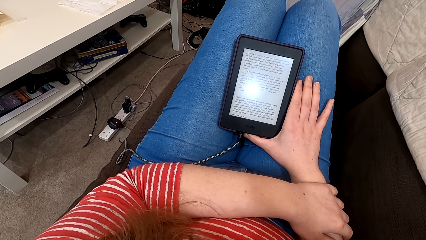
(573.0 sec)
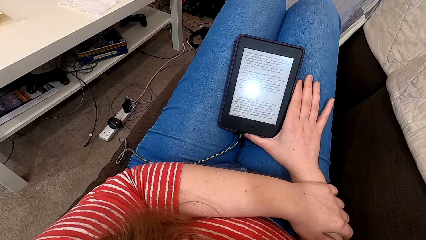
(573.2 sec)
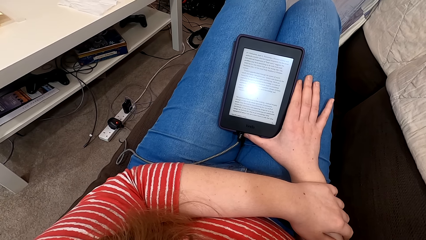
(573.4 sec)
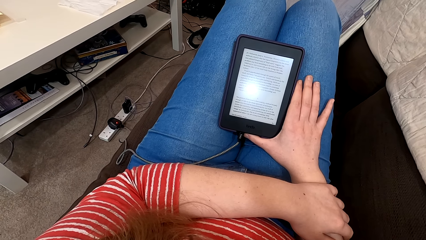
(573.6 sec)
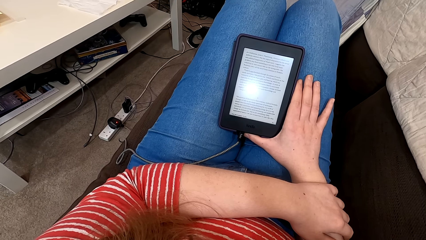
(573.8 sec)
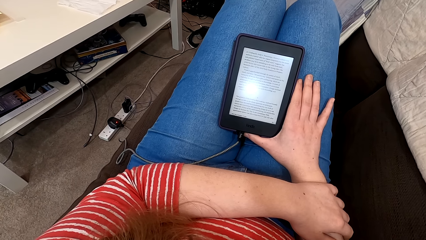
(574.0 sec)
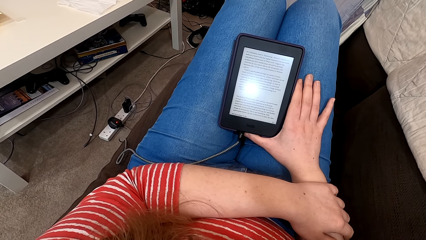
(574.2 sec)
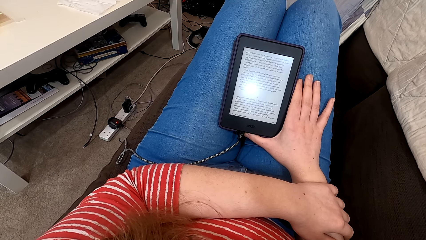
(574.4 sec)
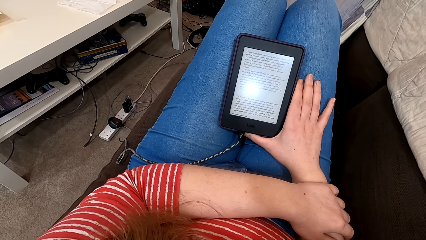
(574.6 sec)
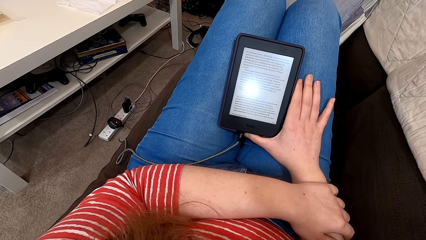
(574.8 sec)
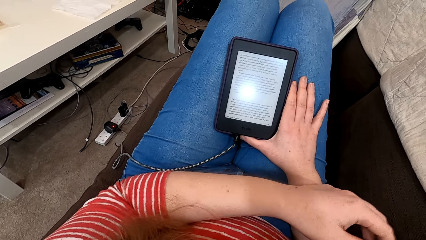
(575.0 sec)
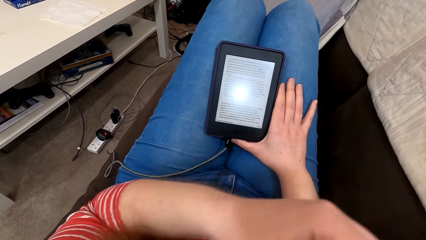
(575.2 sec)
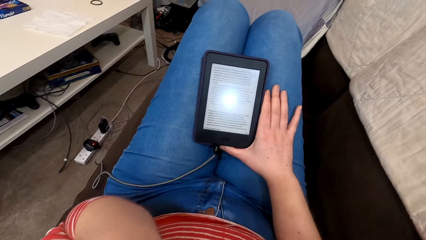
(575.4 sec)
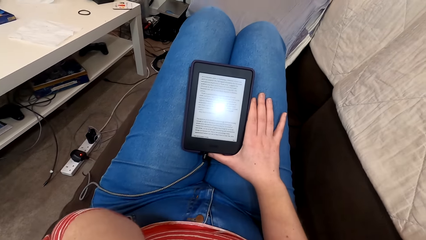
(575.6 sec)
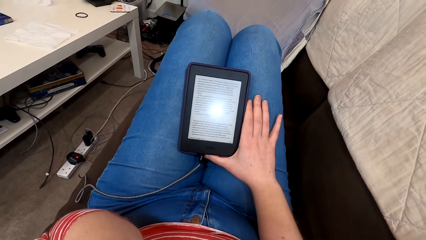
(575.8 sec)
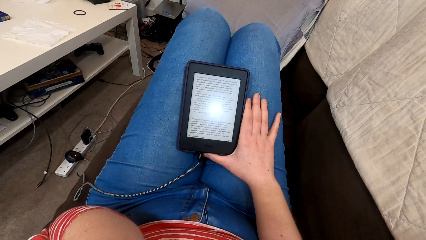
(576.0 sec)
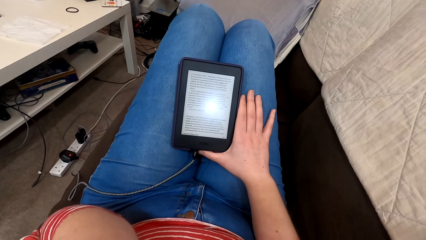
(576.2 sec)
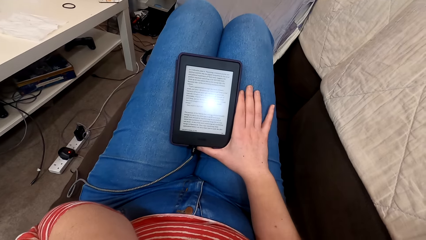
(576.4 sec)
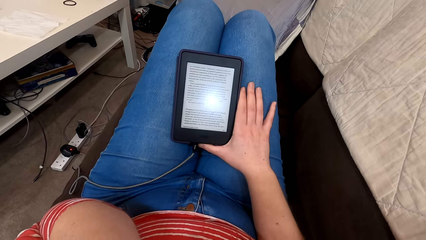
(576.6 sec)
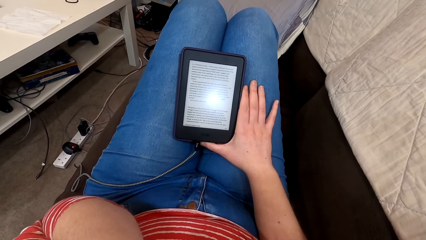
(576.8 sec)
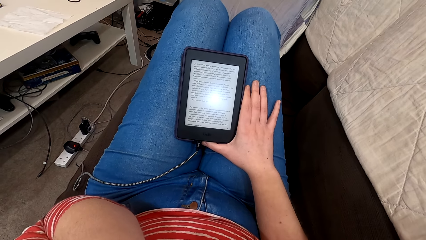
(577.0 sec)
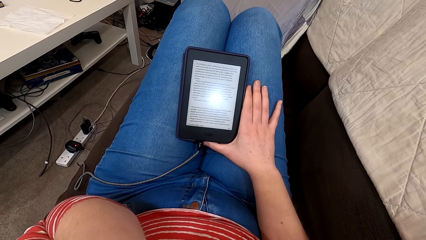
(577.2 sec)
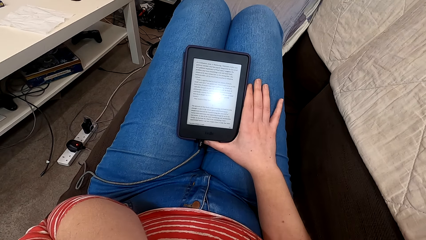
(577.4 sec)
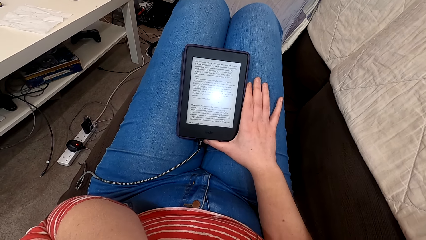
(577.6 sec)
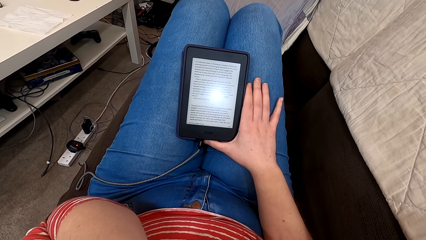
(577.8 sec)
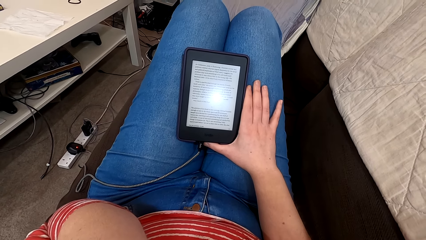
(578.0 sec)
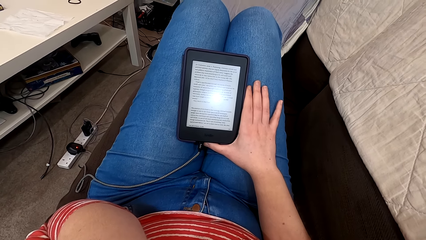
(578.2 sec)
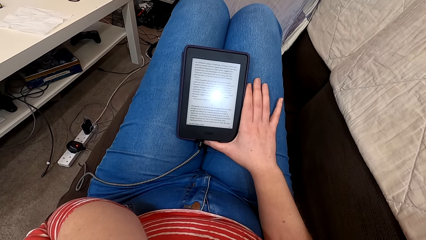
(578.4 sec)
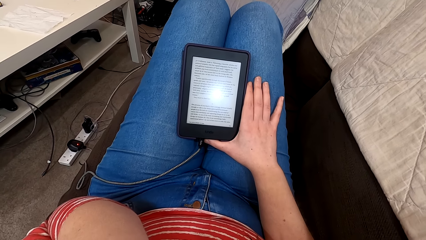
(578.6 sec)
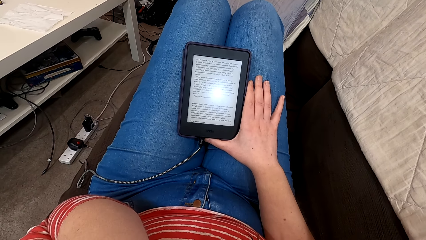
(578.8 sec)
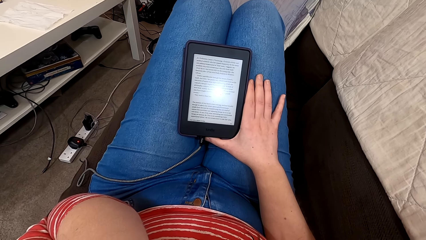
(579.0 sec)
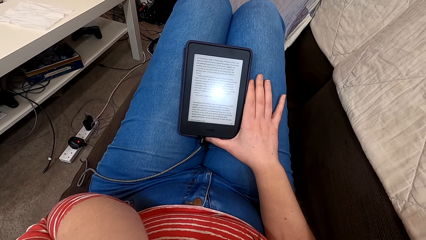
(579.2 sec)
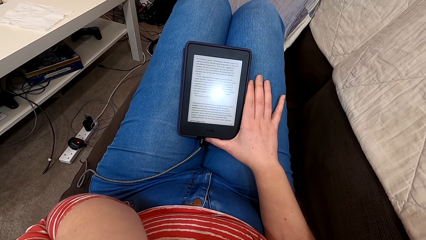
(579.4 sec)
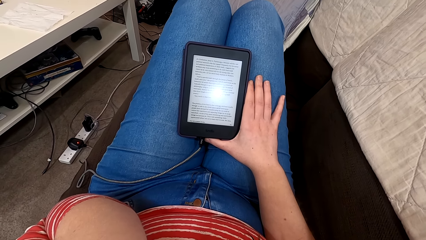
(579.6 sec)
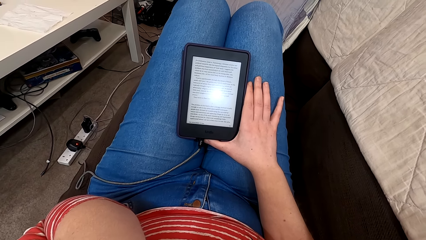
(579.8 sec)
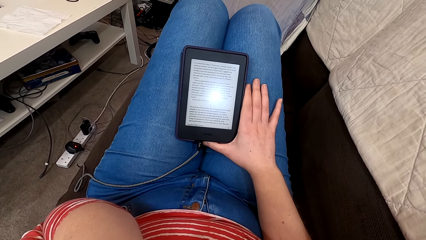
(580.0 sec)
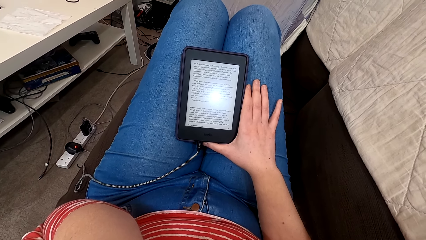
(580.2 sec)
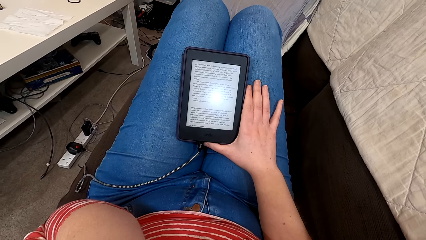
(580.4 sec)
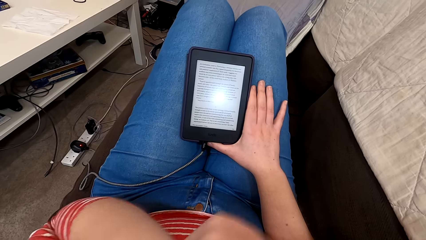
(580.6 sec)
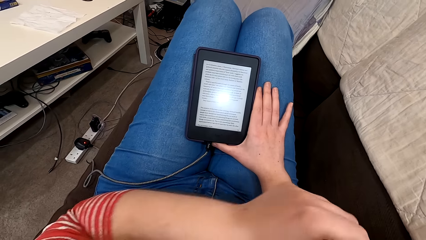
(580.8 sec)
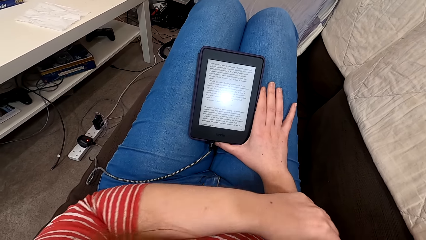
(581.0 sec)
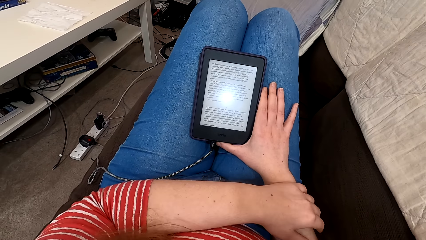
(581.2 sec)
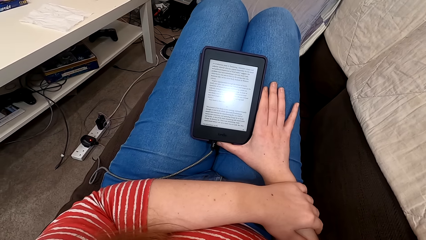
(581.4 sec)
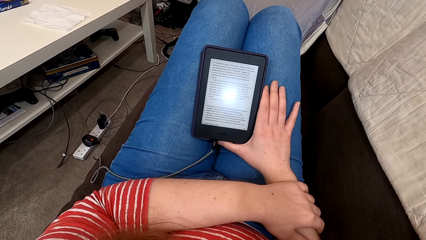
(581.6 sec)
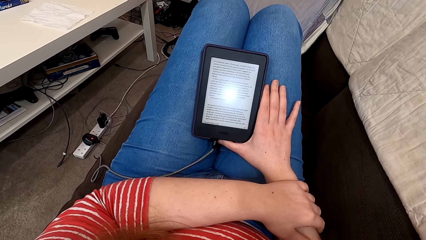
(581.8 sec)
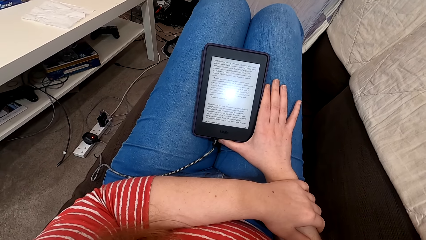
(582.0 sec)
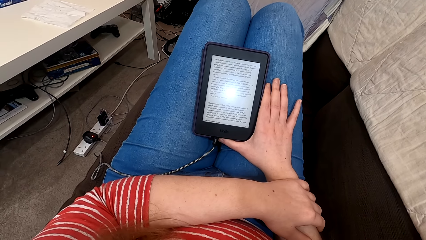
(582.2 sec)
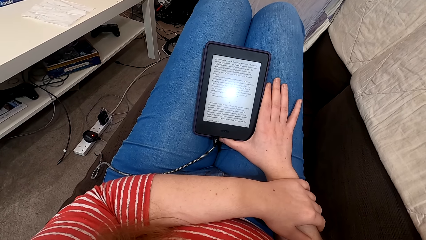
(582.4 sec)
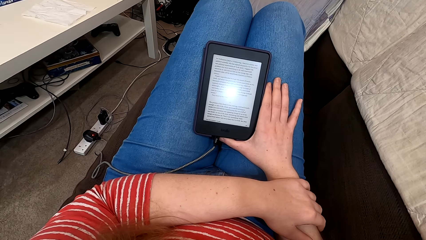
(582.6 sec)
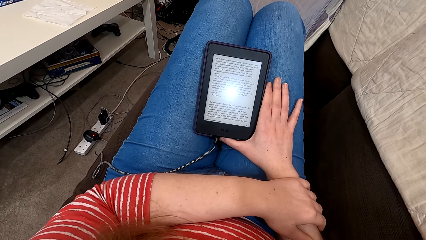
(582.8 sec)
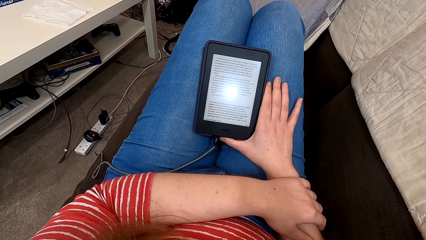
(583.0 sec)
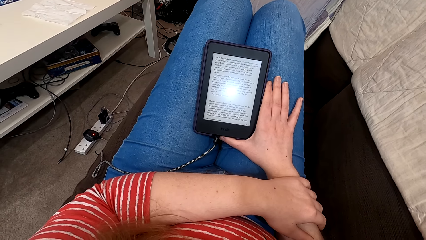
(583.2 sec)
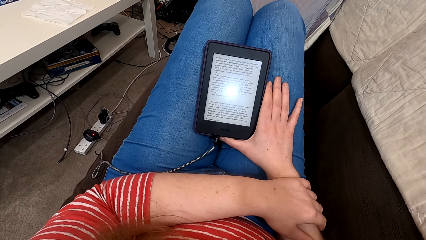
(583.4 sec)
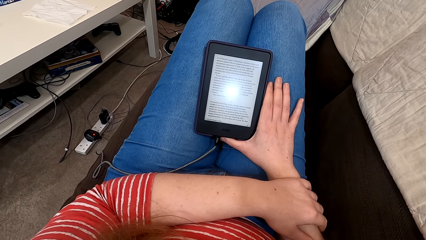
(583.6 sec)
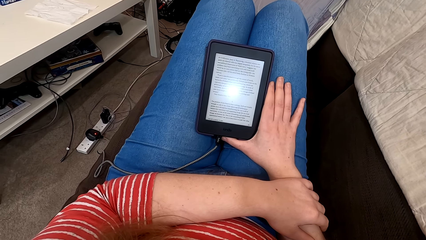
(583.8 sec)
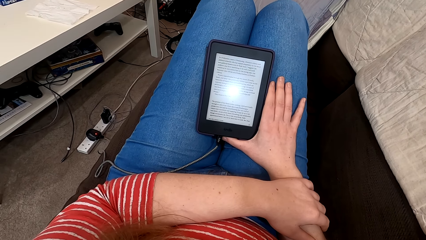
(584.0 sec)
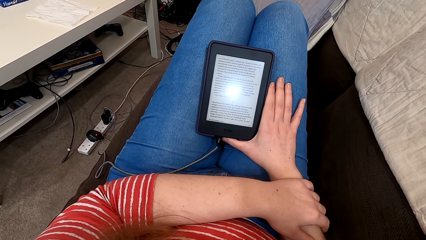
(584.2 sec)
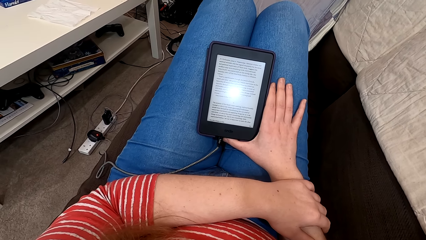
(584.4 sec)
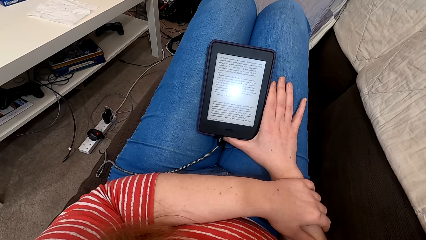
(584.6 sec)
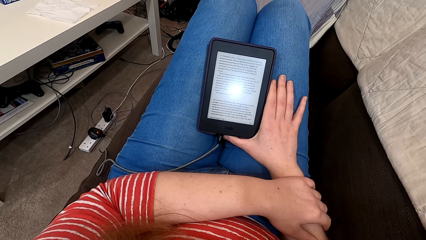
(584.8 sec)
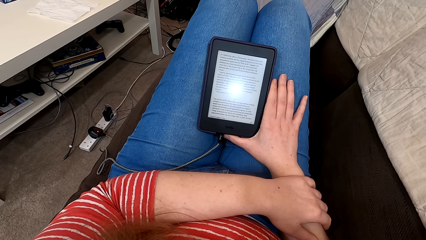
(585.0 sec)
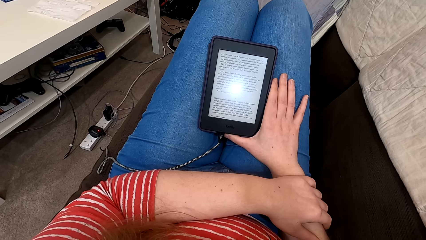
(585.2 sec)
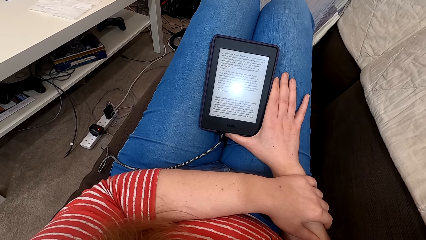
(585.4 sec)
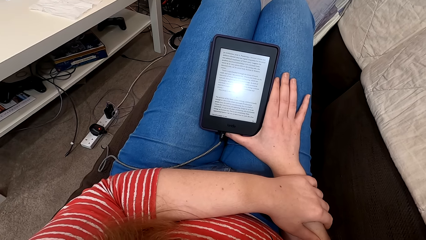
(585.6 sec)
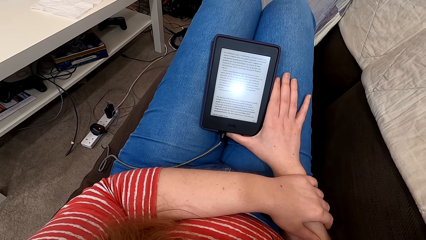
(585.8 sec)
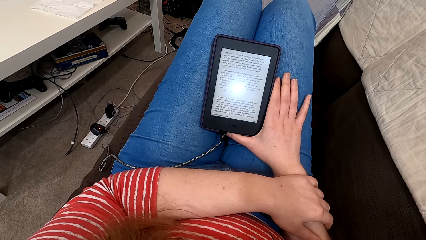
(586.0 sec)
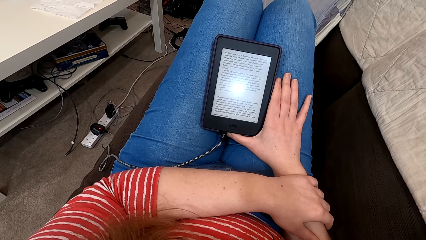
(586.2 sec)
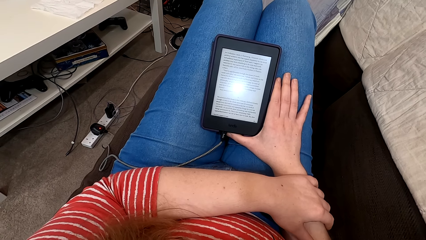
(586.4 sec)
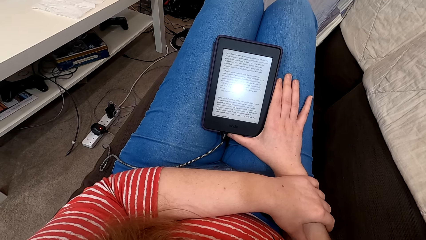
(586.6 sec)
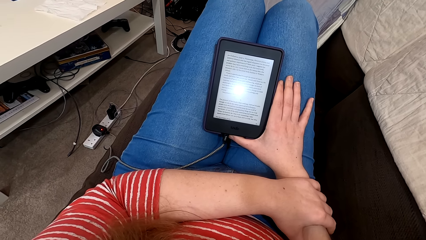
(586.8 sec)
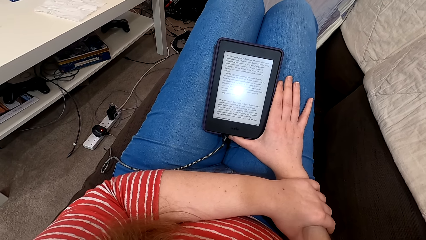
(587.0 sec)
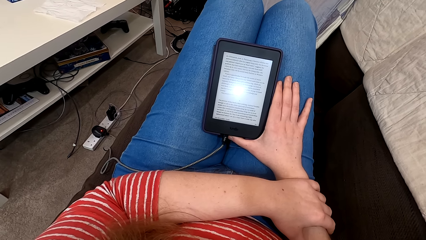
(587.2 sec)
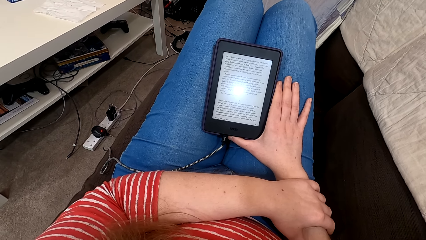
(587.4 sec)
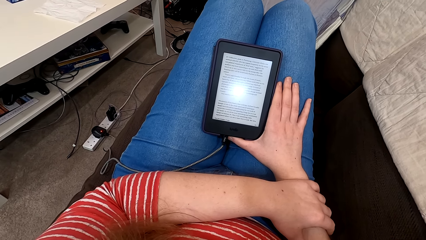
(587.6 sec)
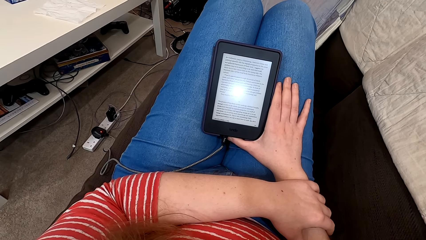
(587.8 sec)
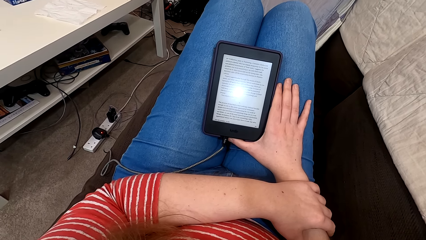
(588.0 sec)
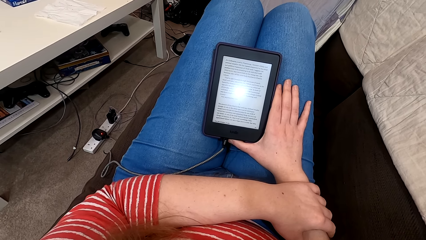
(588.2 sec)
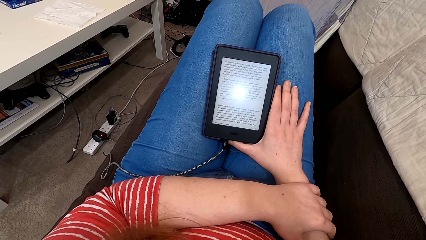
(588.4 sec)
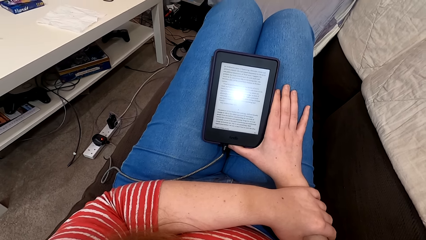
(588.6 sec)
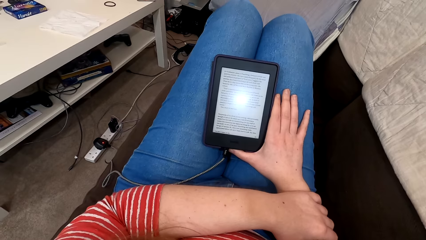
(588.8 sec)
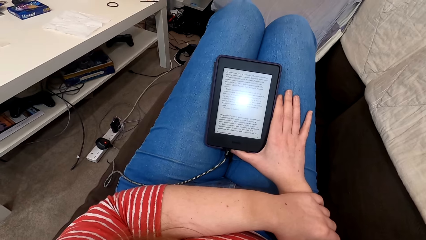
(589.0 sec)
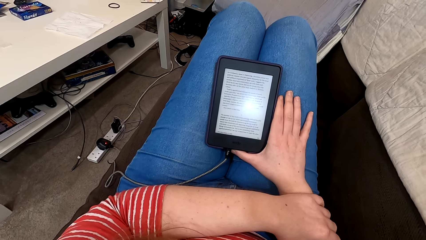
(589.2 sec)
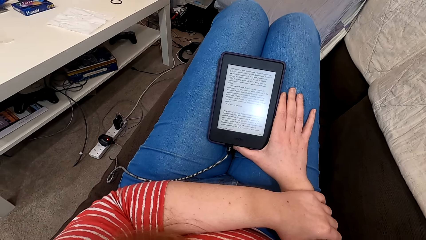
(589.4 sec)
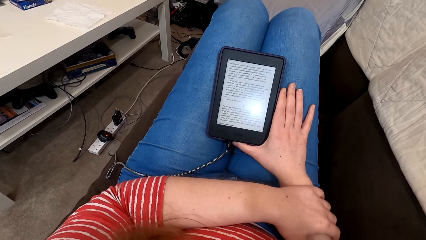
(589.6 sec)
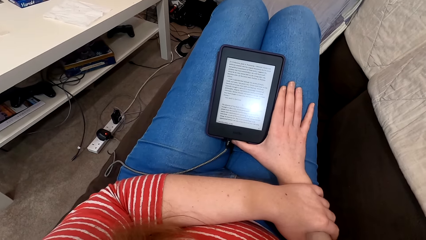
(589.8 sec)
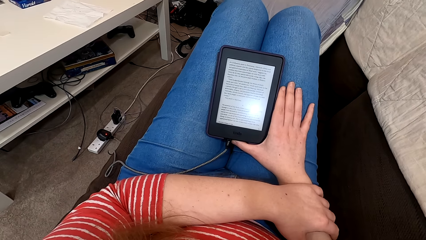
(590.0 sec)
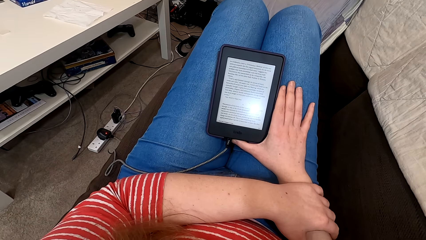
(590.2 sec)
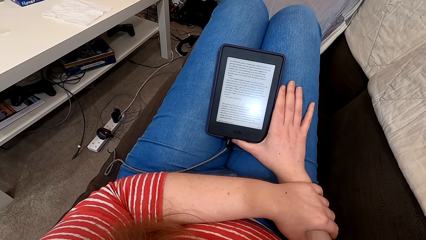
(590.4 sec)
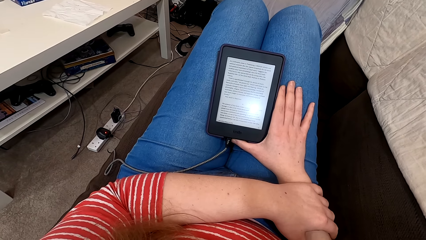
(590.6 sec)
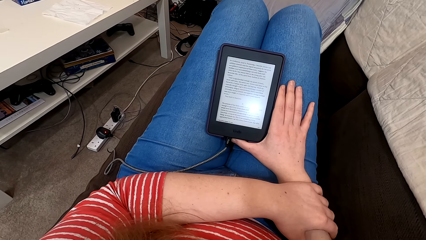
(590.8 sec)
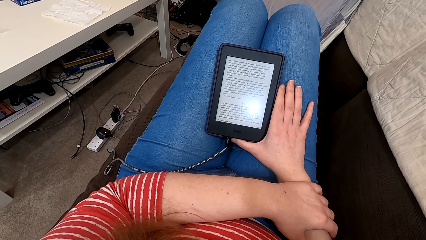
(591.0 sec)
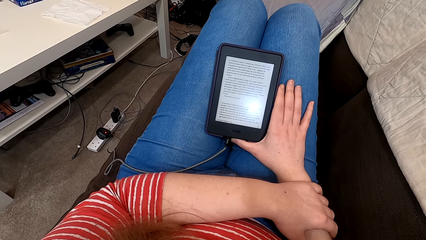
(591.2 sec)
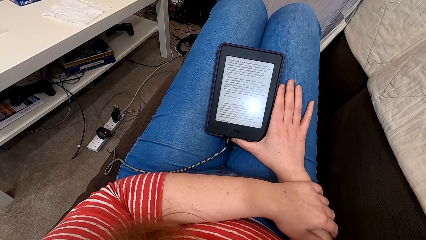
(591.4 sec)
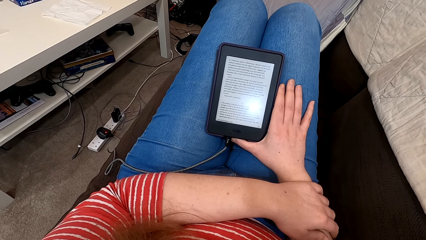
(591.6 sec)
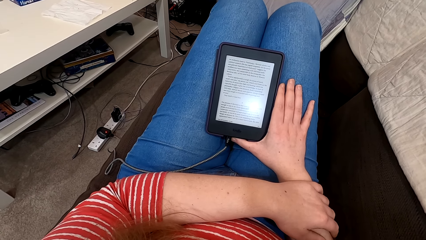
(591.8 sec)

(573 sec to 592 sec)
The camera wearer raises up the hand. They read from the tablet. They put down the hand. They read from the tablet.
